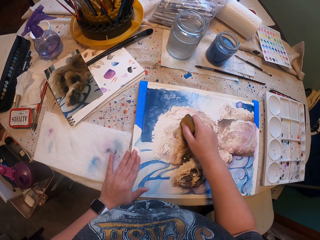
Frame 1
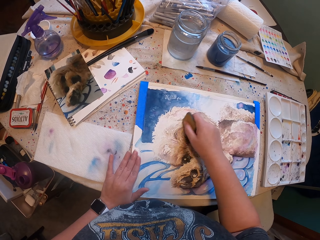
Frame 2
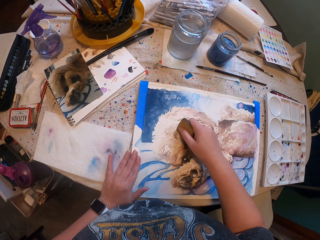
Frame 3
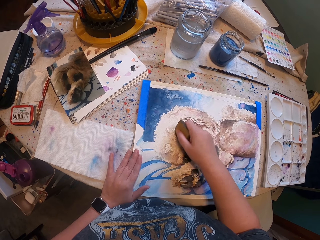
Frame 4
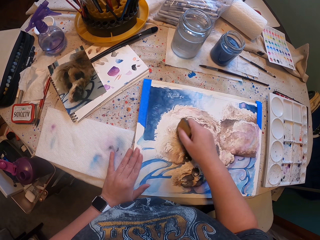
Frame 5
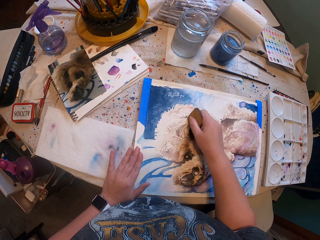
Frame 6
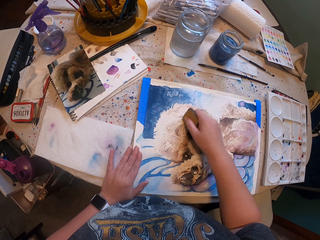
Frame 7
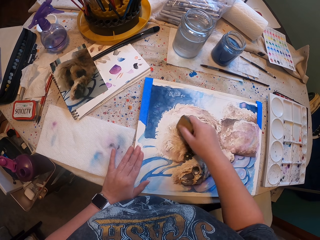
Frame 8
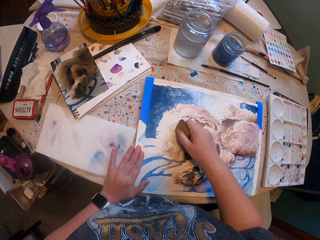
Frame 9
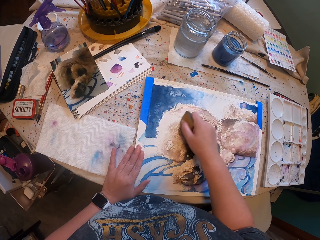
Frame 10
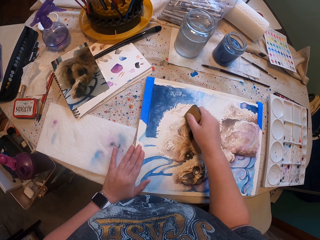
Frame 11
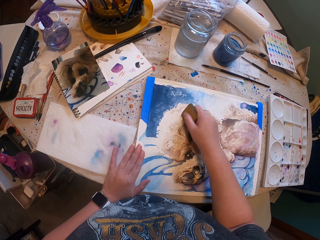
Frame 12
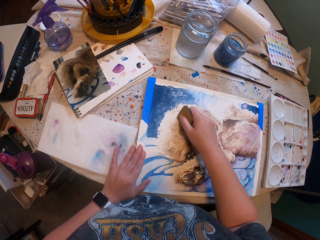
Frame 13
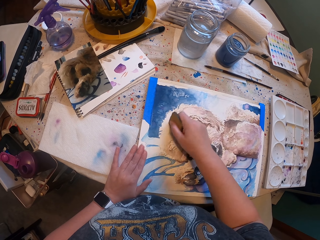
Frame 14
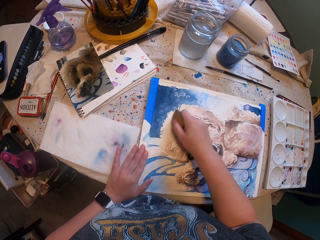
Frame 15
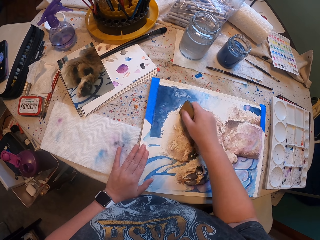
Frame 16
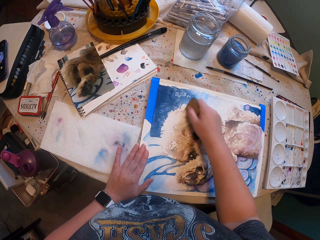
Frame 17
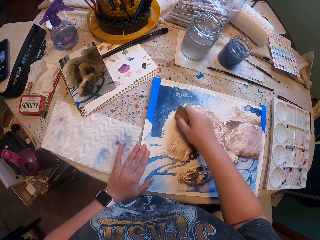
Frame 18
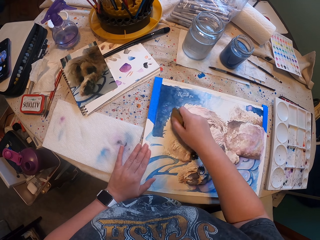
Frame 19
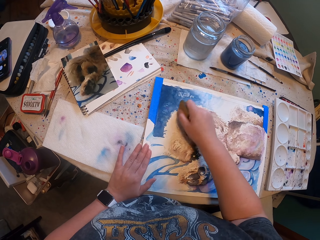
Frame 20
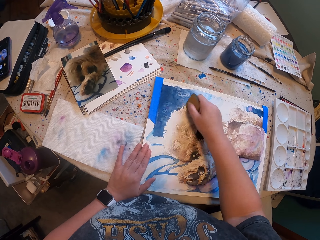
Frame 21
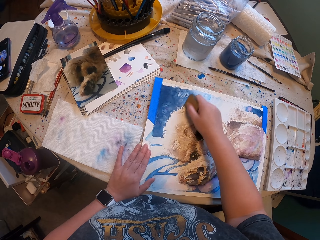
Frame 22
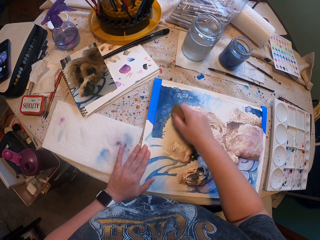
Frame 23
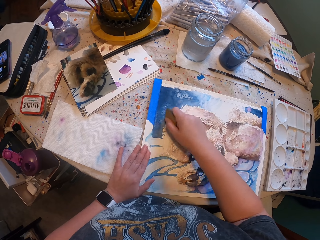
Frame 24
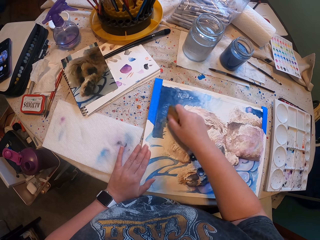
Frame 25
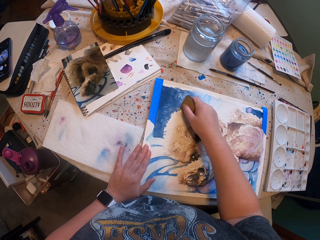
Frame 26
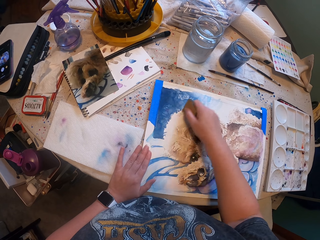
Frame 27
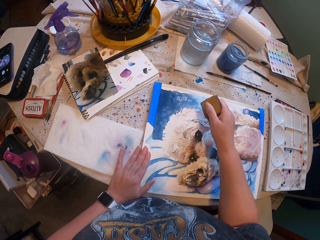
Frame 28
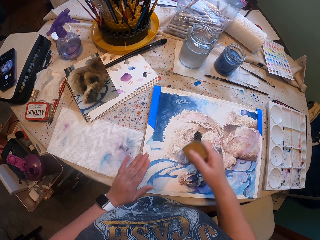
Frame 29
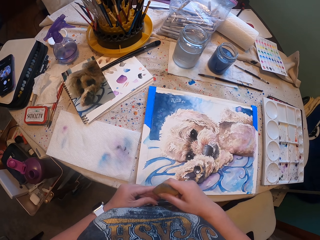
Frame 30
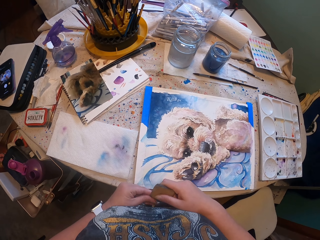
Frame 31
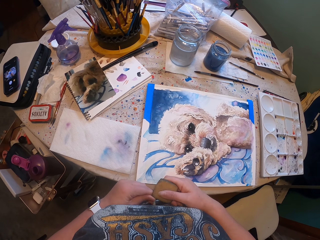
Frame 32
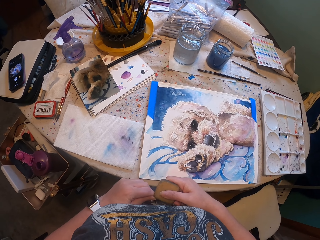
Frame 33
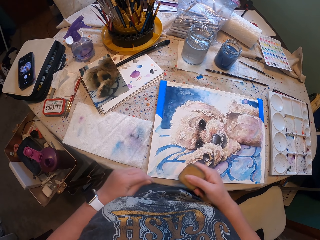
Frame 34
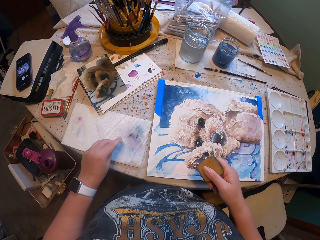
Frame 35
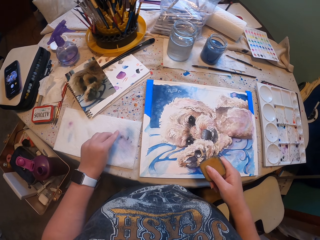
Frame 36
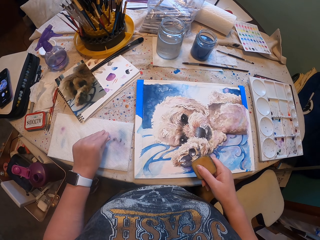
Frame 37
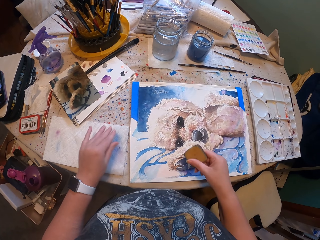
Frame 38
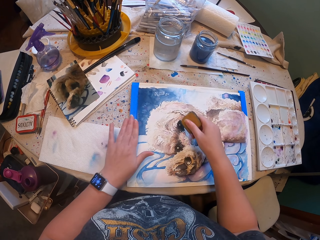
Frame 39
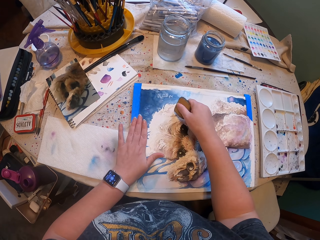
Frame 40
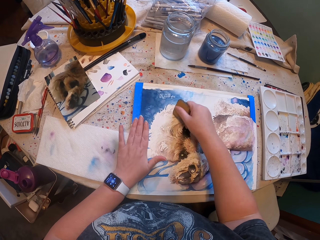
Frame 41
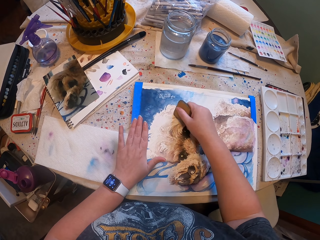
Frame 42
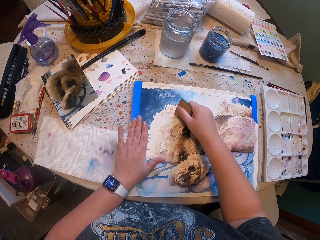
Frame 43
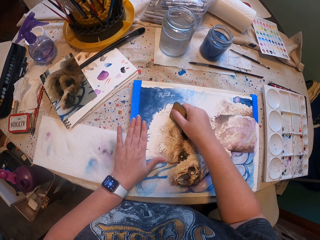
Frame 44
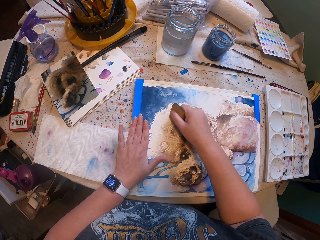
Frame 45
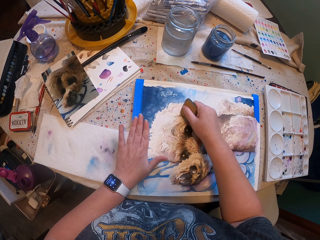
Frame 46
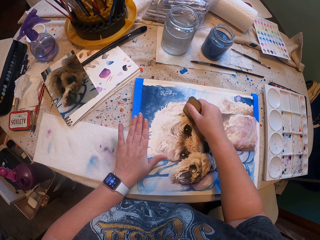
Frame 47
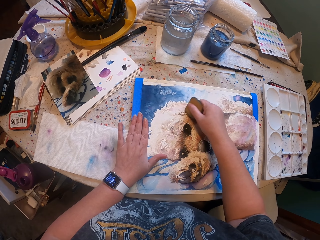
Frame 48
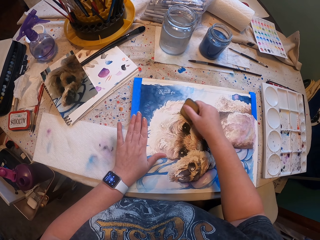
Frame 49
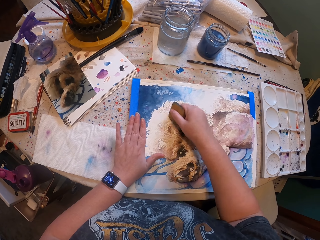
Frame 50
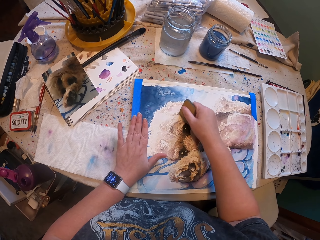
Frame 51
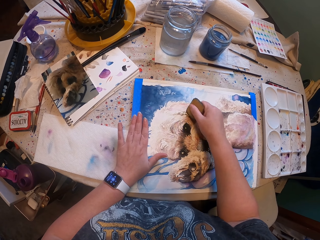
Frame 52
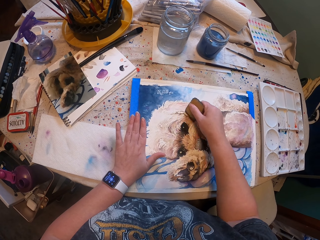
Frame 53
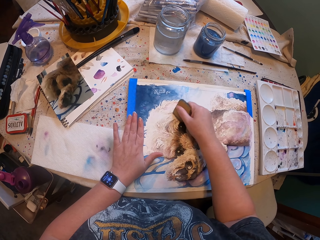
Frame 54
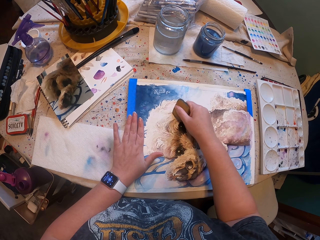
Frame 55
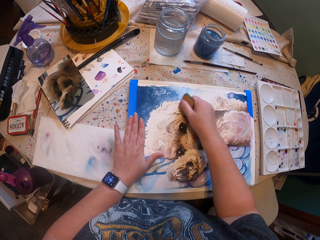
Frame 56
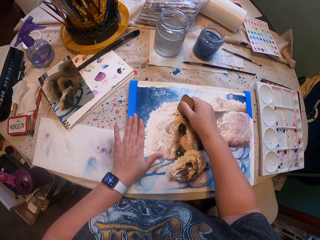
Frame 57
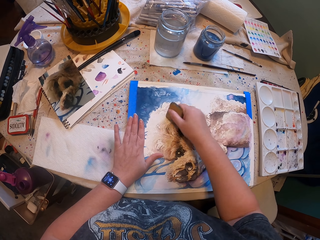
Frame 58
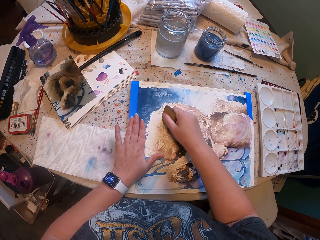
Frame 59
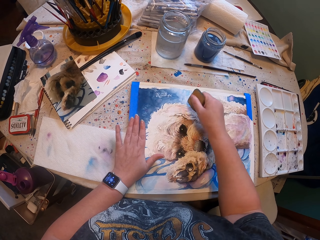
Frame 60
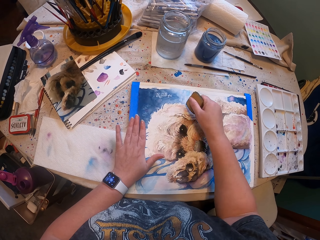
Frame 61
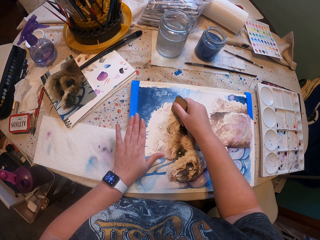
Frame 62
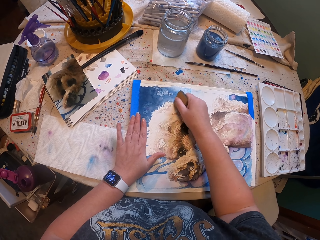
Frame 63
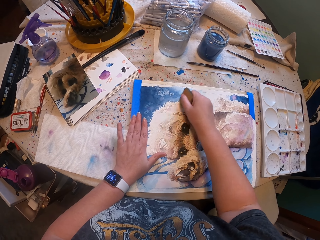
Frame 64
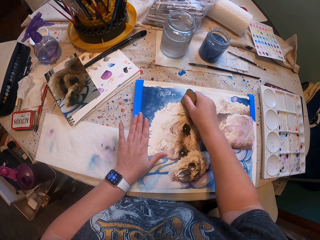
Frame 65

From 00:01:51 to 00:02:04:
The camera wearer does something with an object on the drawing. They lap the drawings. They do something with an object on the drawing. They place something in the table. They do something with an object on the drawing.

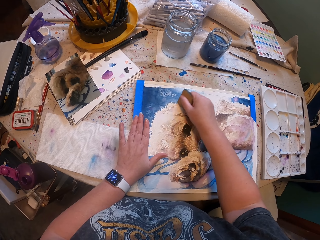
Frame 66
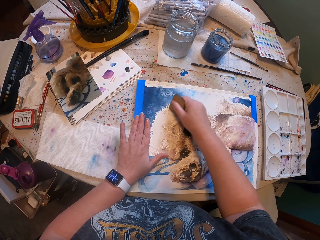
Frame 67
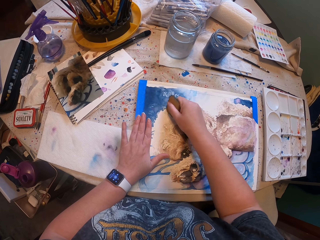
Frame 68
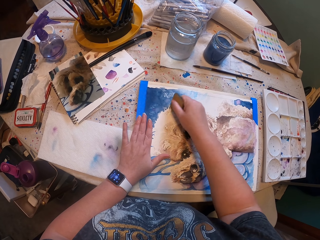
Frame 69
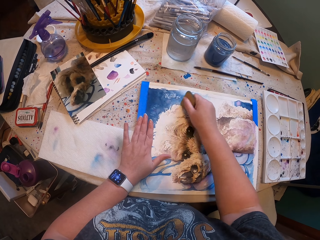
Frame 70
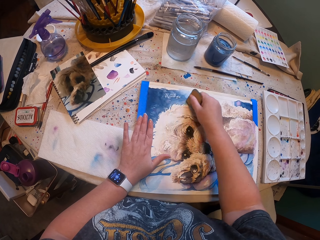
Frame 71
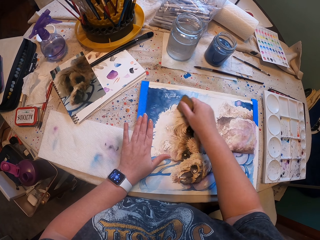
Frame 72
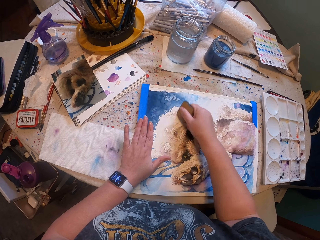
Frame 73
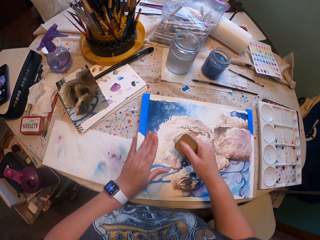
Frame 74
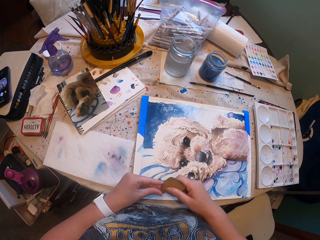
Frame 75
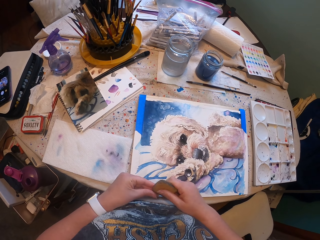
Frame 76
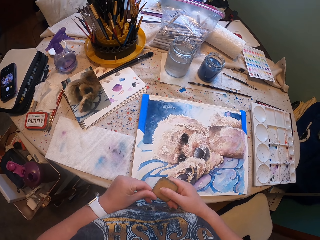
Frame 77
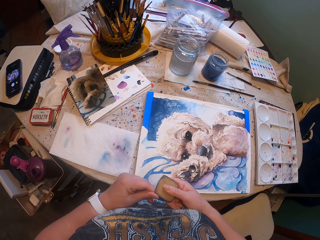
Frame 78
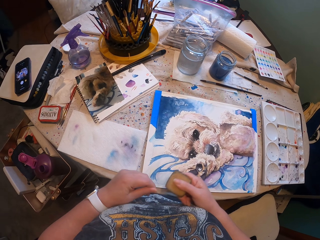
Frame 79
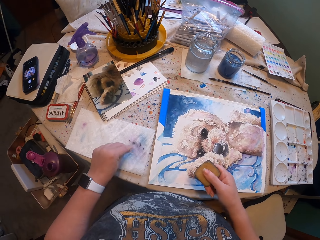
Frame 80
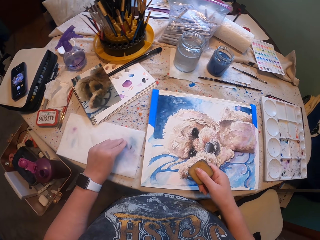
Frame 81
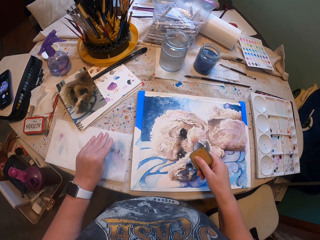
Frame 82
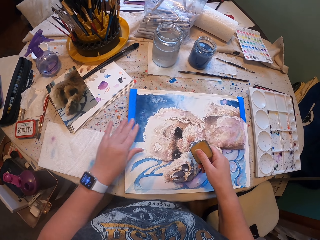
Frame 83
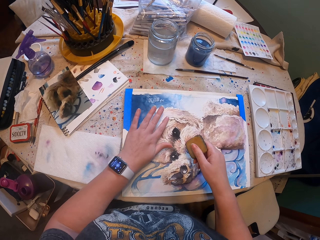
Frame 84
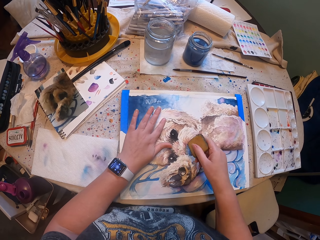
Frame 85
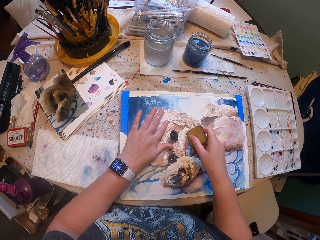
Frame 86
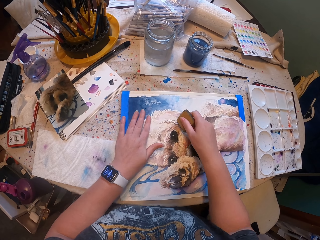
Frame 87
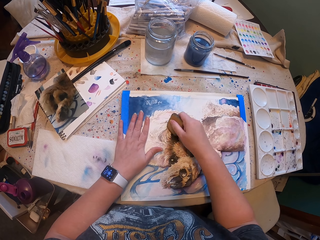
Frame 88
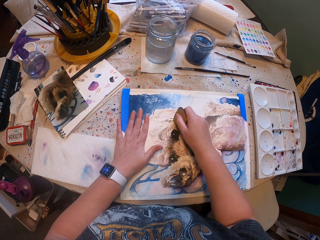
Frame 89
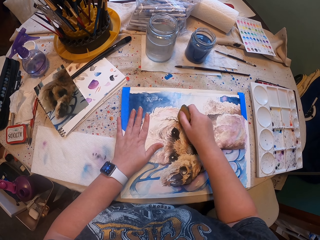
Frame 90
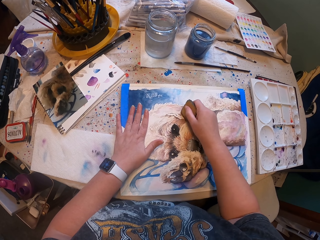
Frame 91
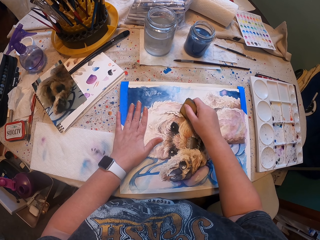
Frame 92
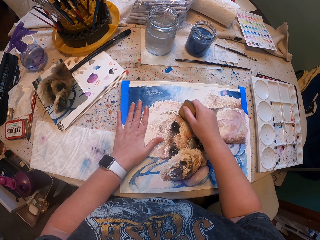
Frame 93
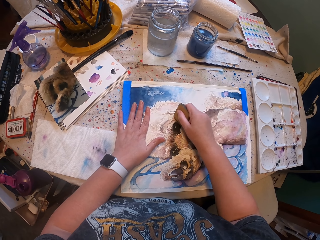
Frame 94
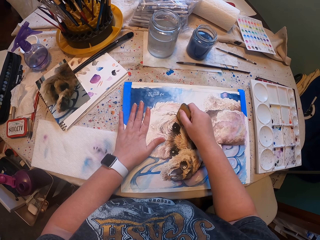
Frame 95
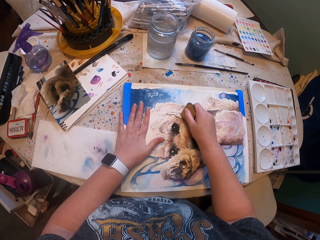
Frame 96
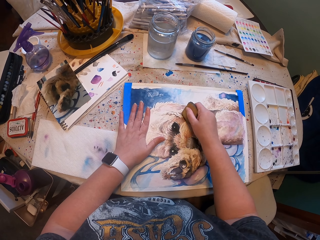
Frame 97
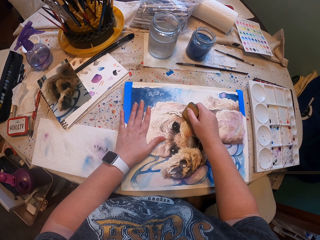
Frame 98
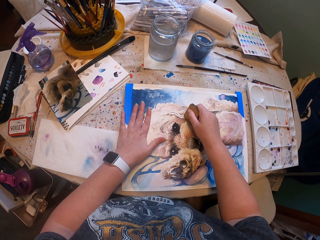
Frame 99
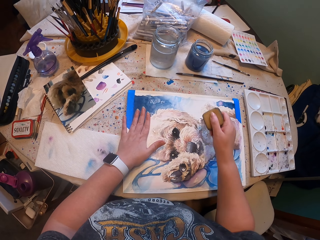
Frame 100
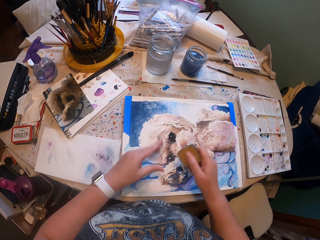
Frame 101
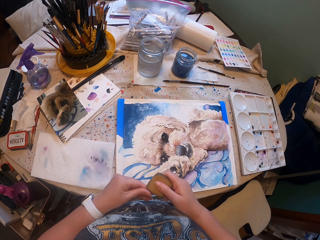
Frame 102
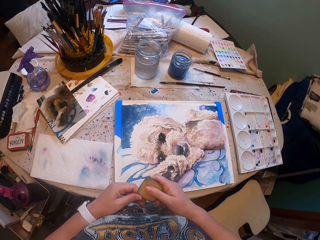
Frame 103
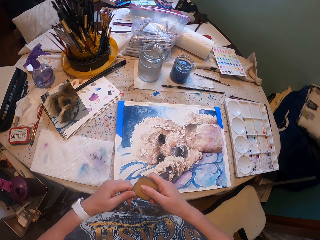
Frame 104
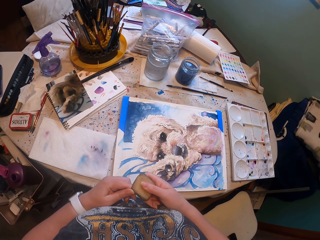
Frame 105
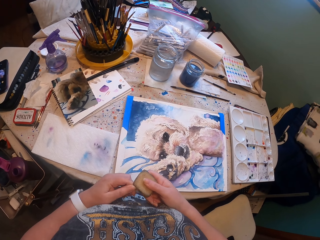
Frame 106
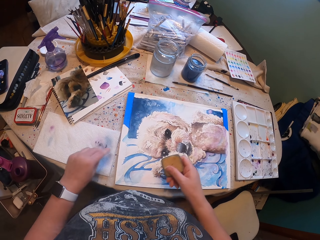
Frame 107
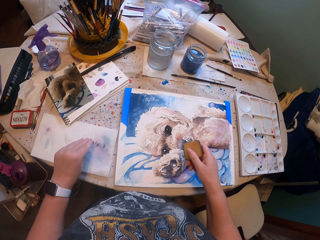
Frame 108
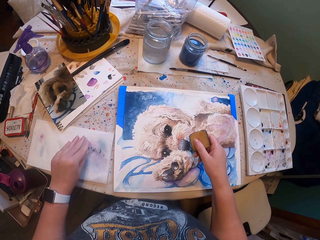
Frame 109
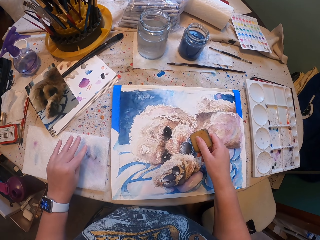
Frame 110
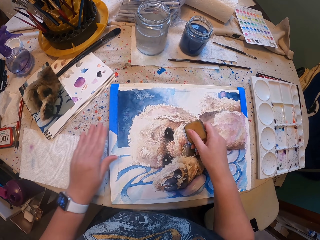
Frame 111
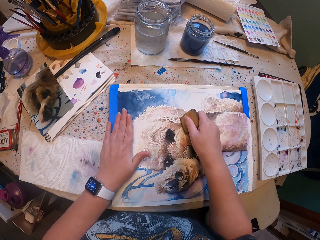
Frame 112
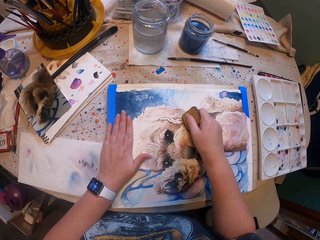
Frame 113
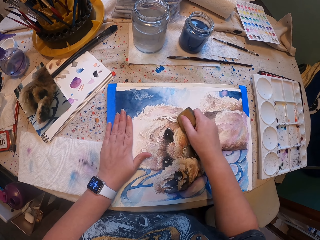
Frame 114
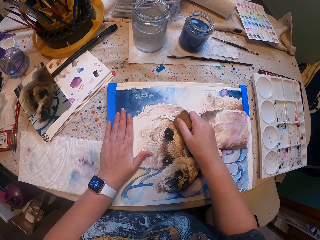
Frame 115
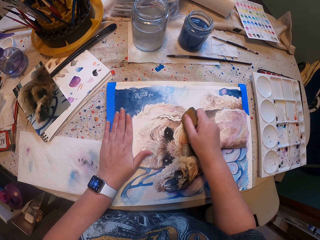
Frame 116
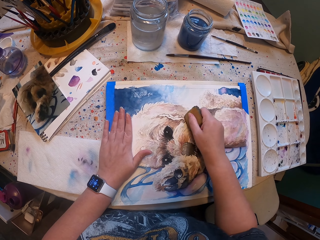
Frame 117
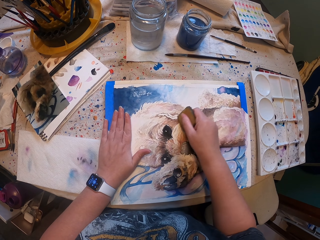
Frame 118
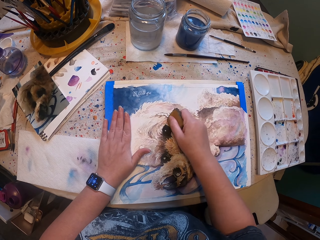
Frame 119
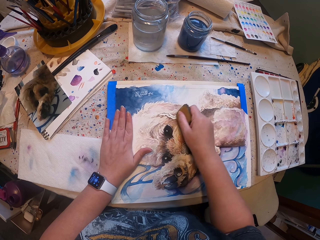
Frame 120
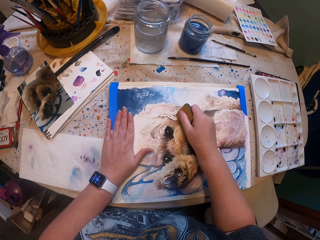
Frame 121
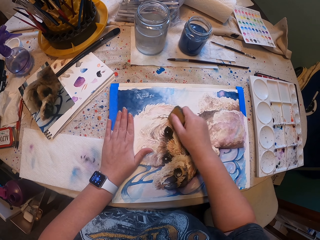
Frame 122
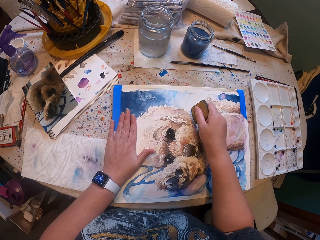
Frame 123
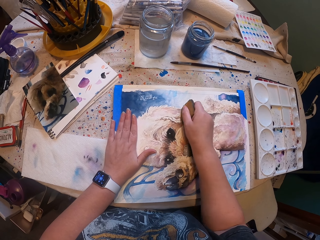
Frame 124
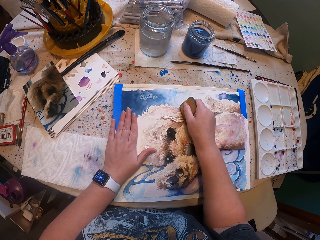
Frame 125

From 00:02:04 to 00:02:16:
The camera wearer removes something from an object. They place something on the table. They do something with an object on the drawing. They remove something from an object. They do something with an object on the drawing.
